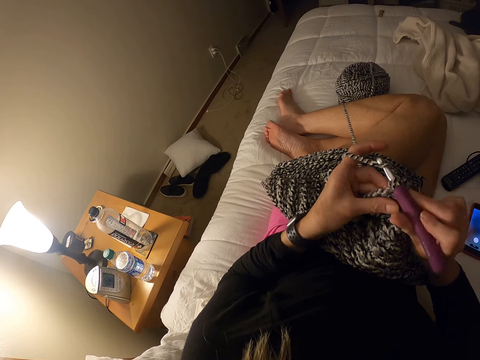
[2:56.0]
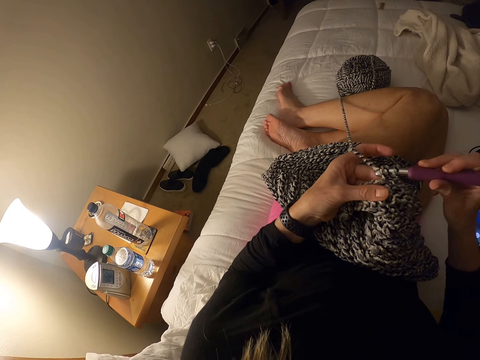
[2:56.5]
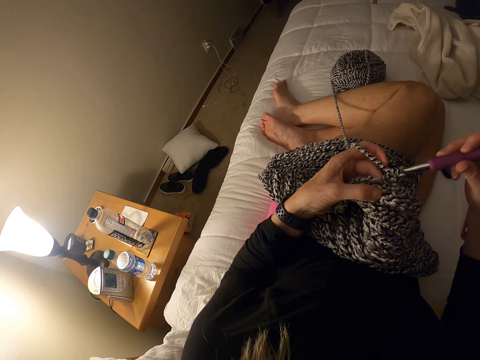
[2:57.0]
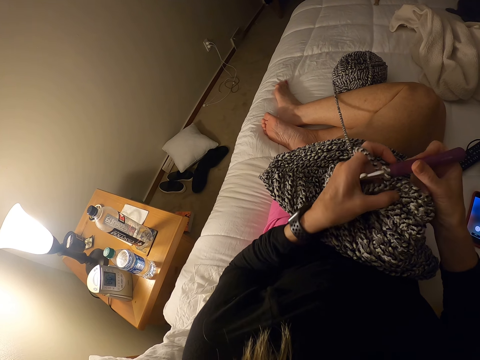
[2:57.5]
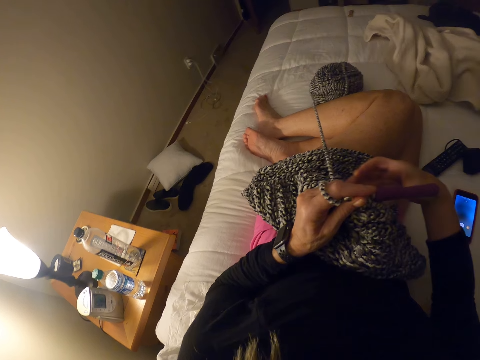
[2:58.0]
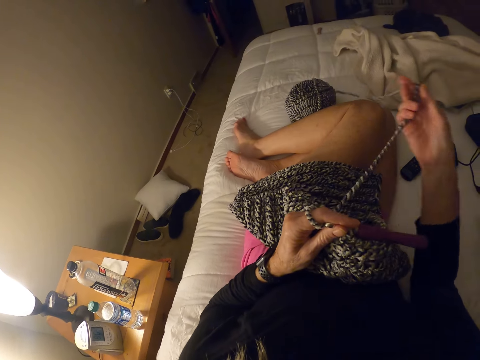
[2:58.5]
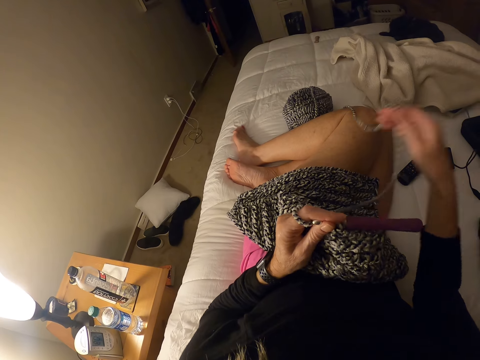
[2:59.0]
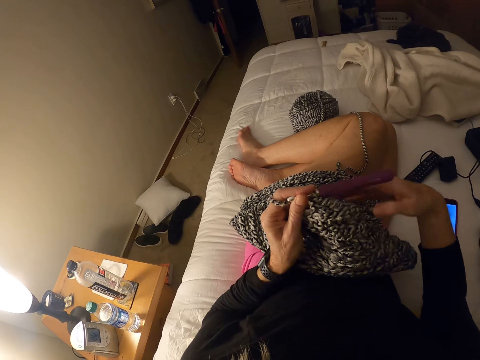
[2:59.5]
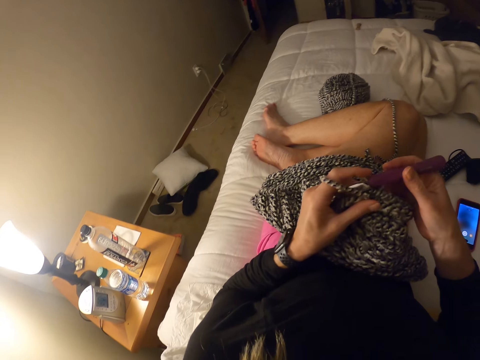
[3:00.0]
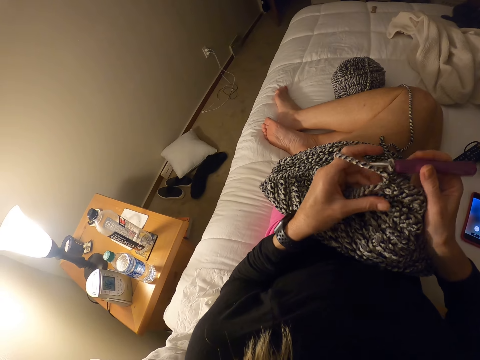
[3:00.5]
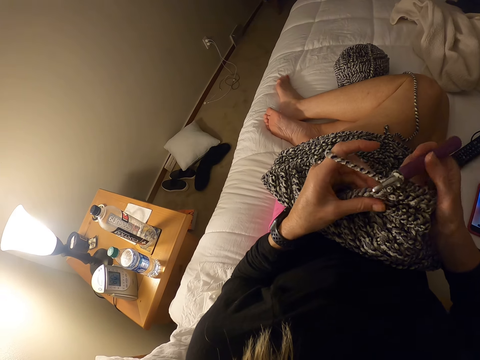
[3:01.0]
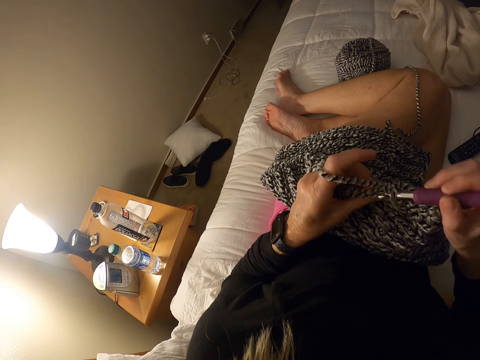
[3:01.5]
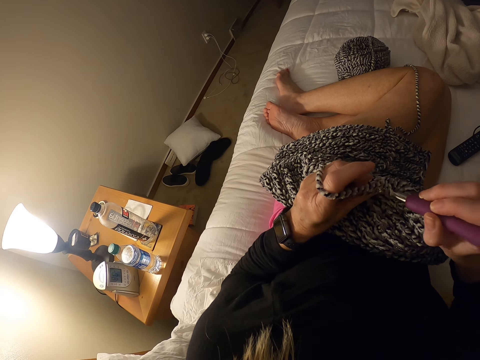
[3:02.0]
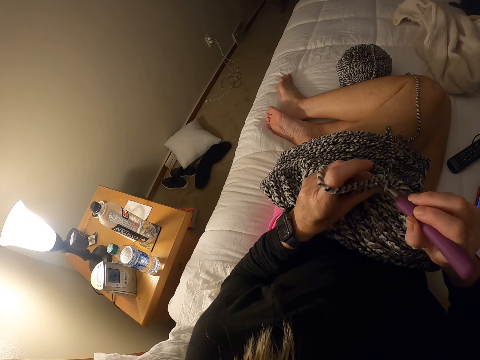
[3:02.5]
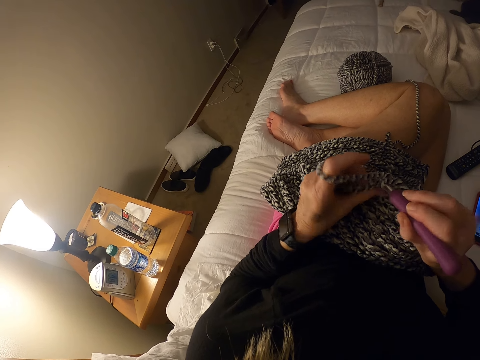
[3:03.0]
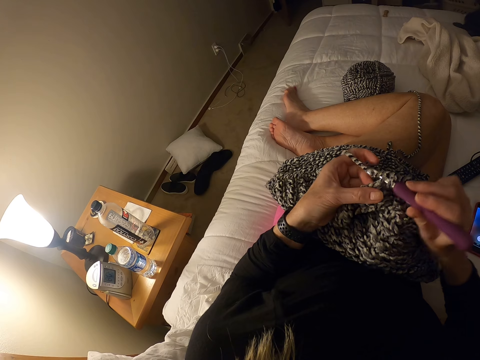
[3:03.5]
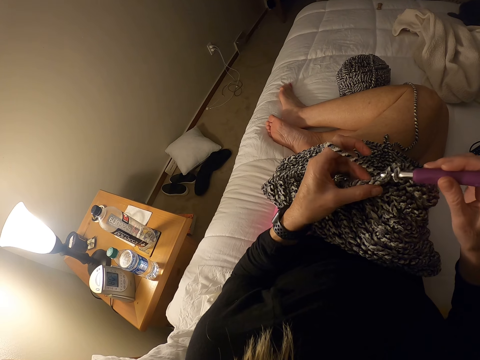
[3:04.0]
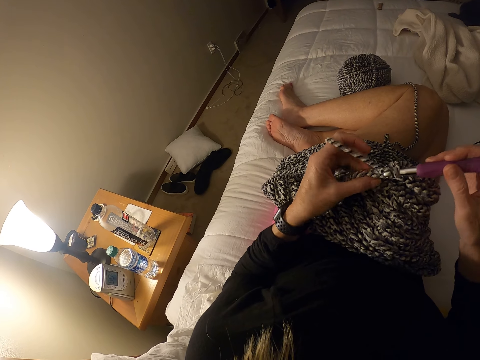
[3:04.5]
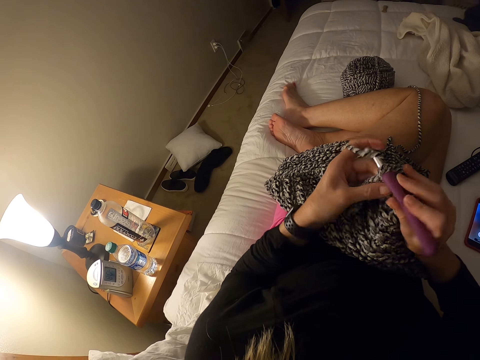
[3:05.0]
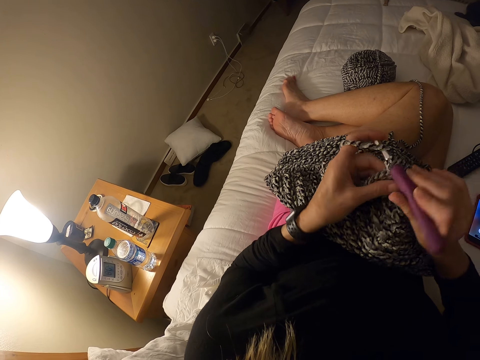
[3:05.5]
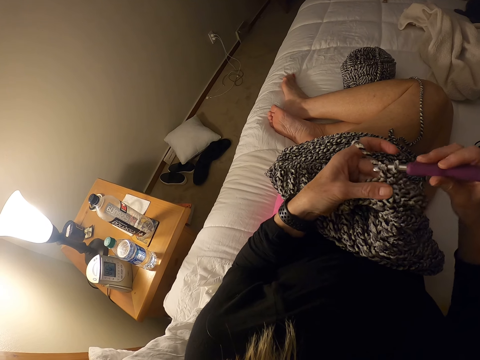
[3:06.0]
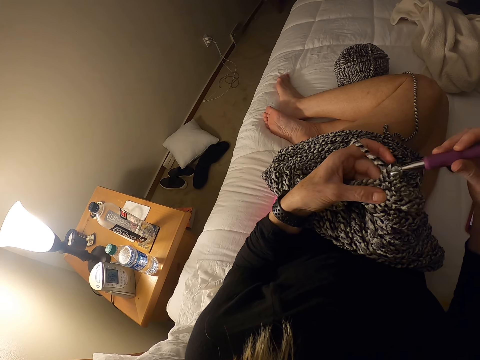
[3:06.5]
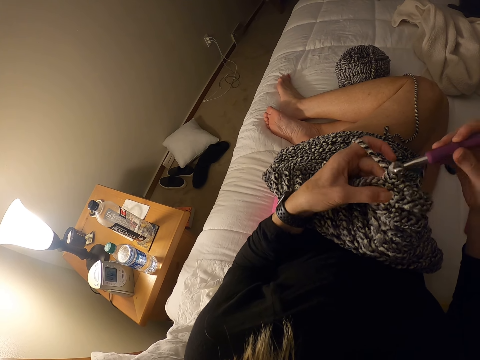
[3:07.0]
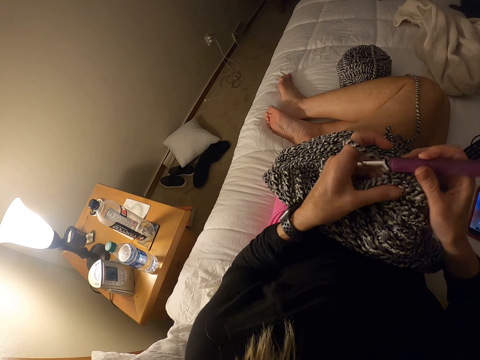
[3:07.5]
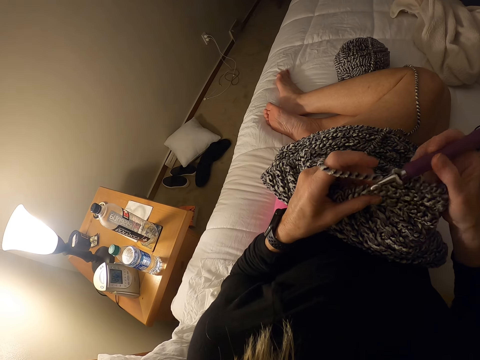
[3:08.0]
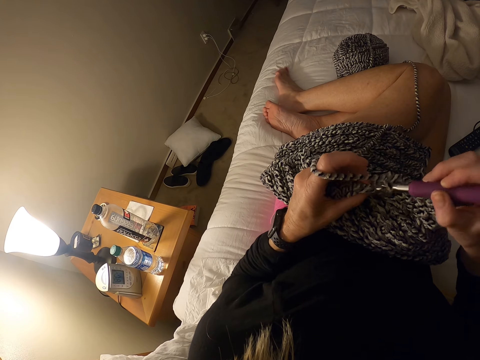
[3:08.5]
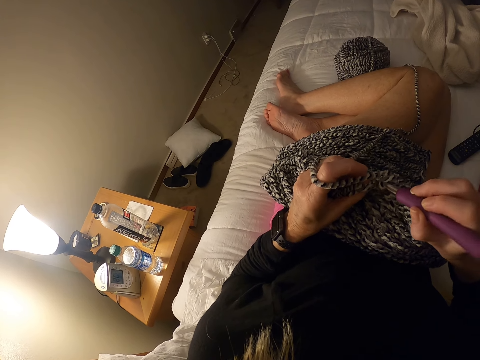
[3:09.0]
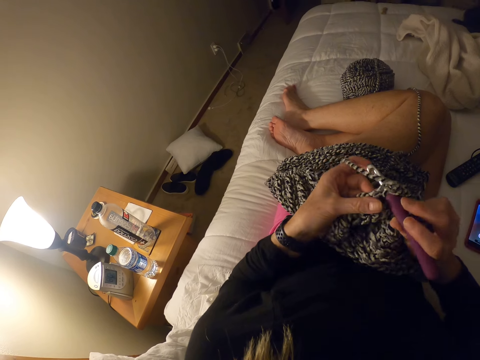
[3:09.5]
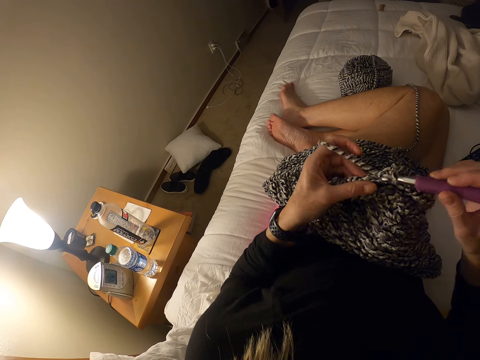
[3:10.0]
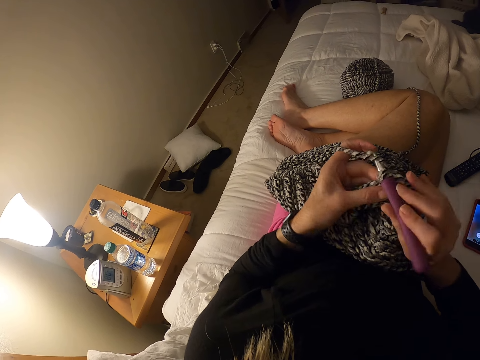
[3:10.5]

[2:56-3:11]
The camera wearer removes her right hand from the crochet hook and adjusts the yarn with her right hand. She pulls the thread with her hand. She places her right hand on the crochet hook. She crochets with the yarn. She interlocks the thread using the crochet hook.

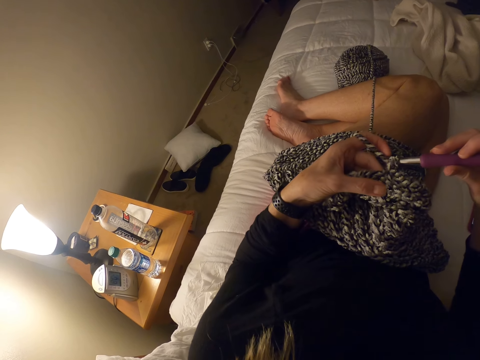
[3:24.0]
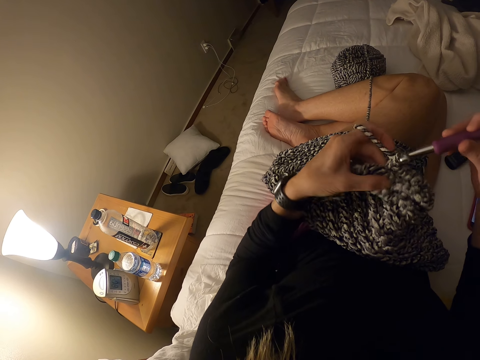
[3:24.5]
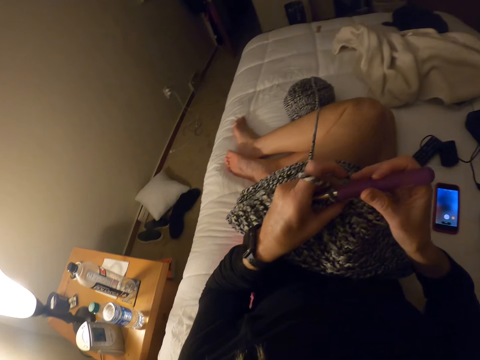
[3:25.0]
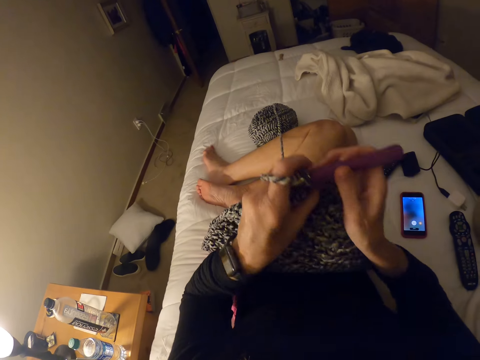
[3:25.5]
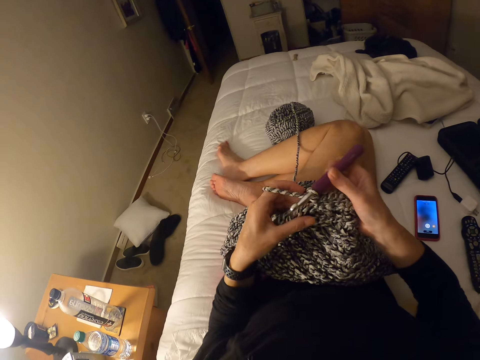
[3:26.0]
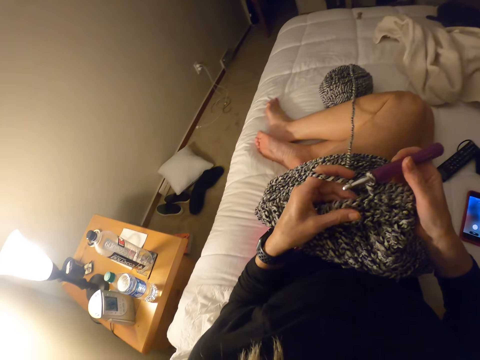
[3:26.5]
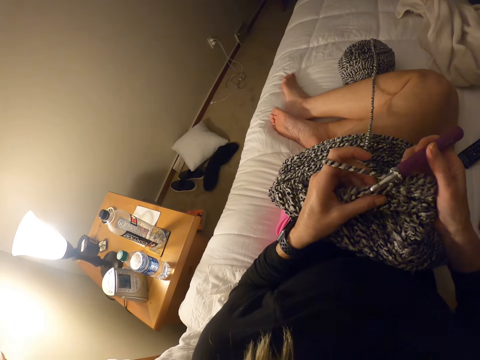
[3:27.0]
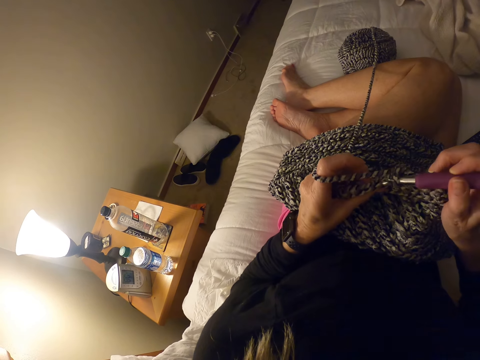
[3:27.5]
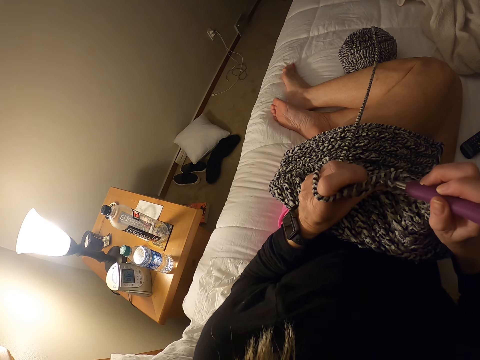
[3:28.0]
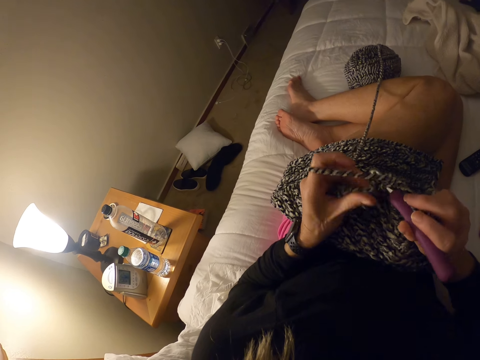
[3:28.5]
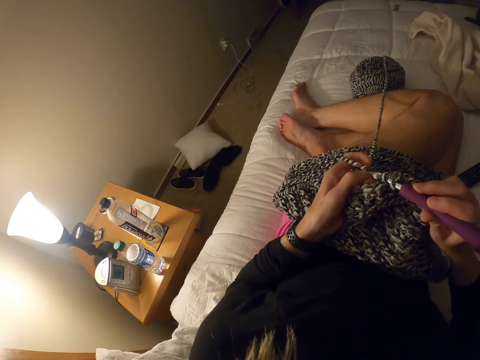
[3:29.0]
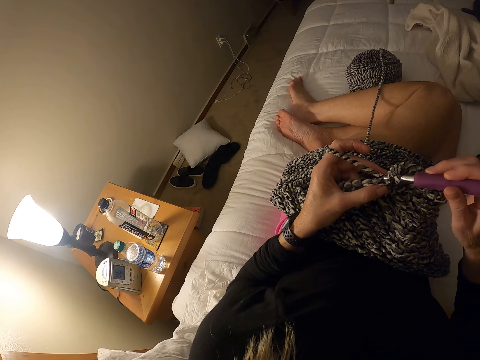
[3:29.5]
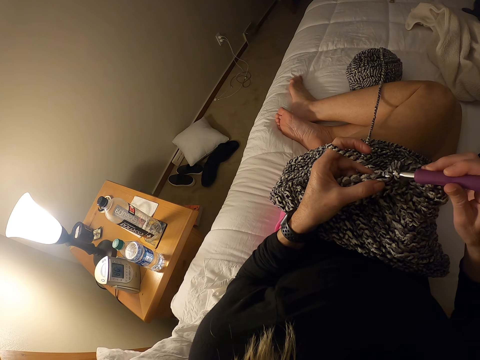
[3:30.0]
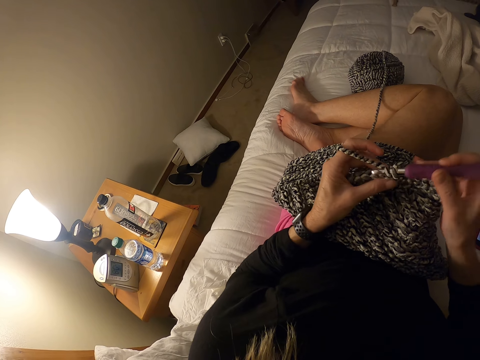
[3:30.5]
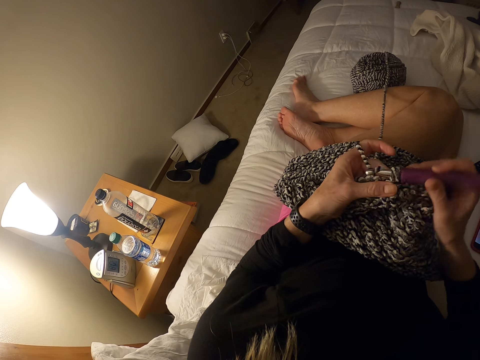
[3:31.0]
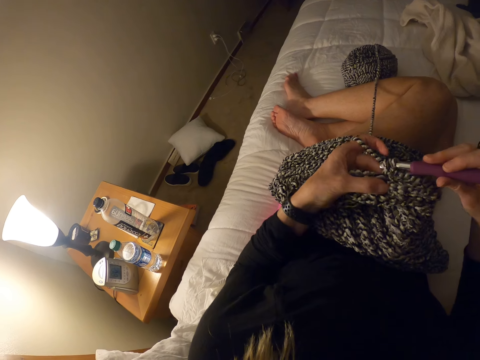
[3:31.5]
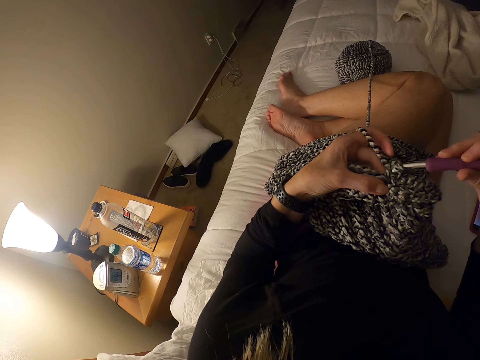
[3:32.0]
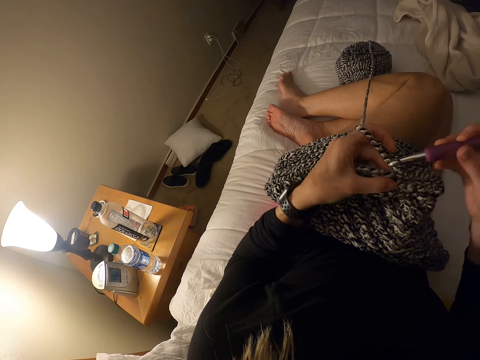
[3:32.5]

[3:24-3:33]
The camera wearer adjusts the yarn with her hands. She crochets with the yarn.

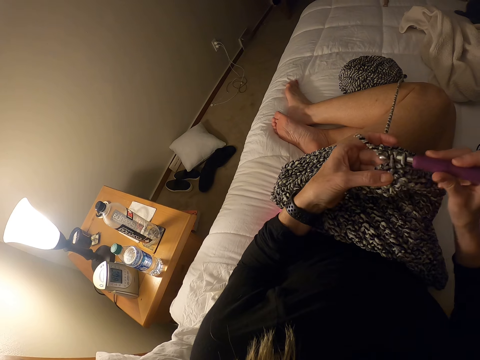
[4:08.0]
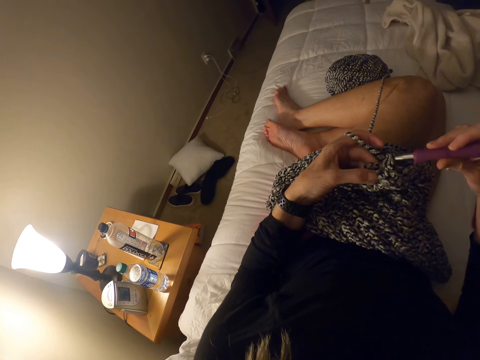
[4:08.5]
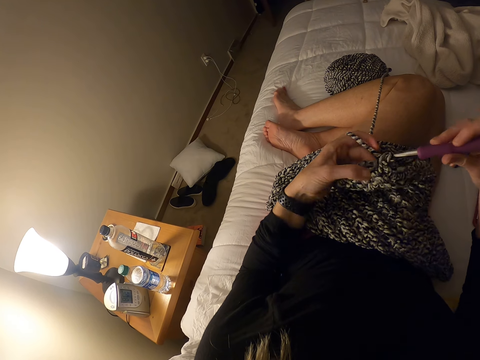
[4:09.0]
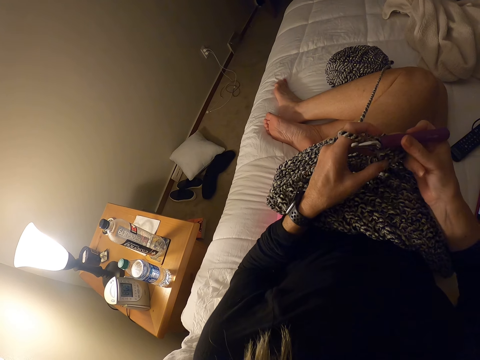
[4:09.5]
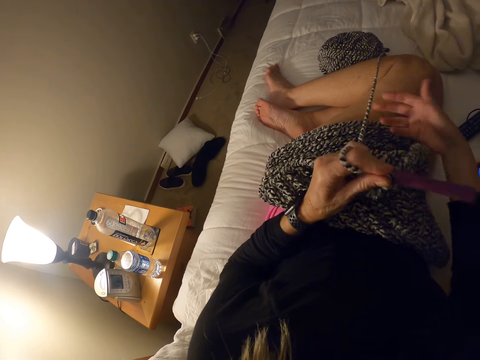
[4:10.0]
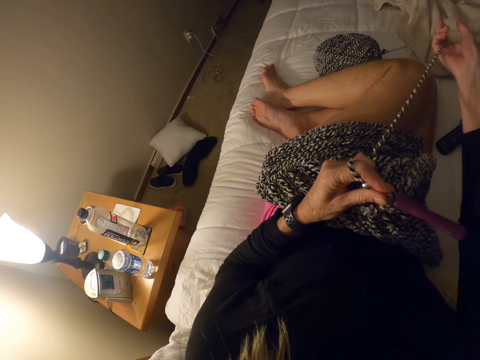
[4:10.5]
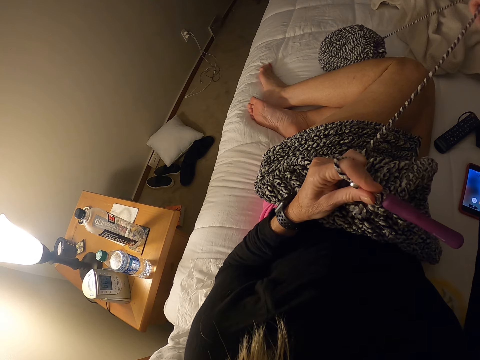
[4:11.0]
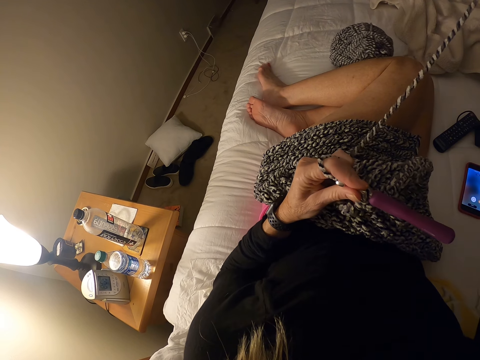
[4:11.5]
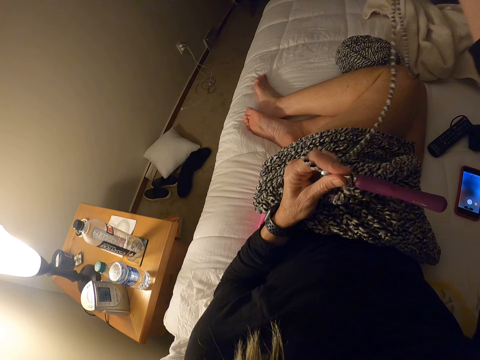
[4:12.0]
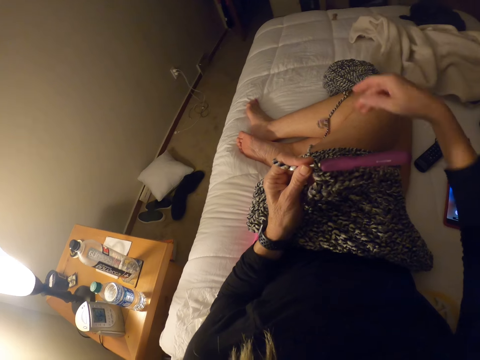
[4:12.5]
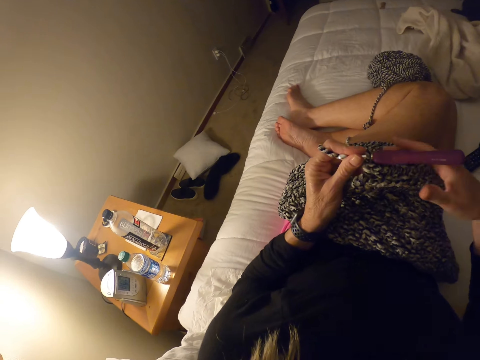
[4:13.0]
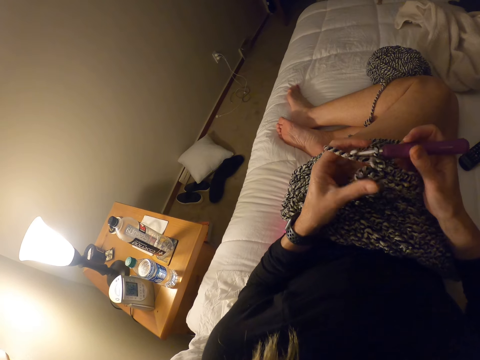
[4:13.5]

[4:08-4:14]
The camera wearer removes her right hand from the crochet hook. She adjusts the yarn with her right hand. She pulls the thread with her hand. She places her right hand on the crochet hook.
